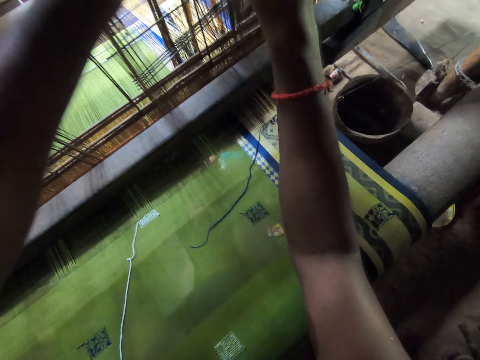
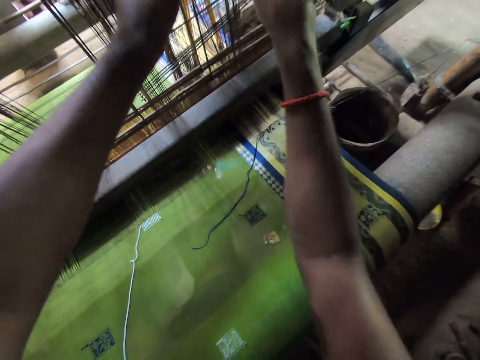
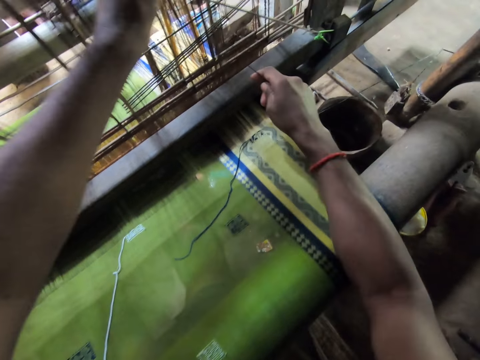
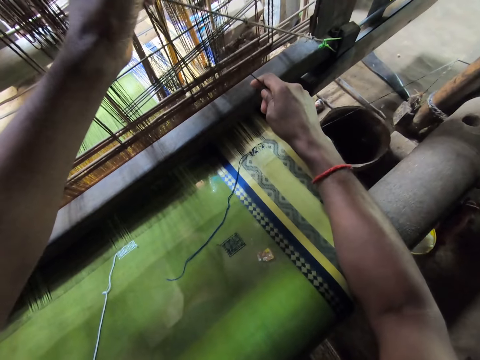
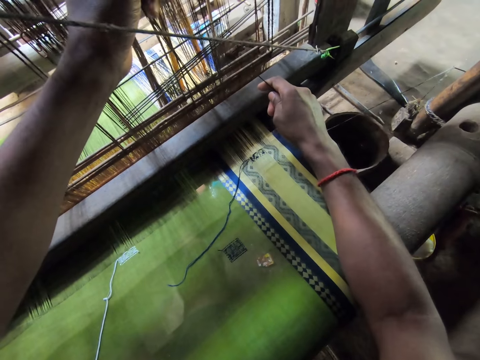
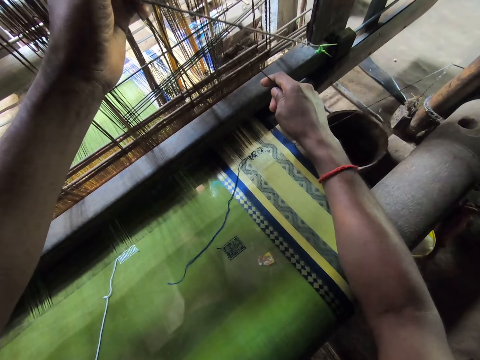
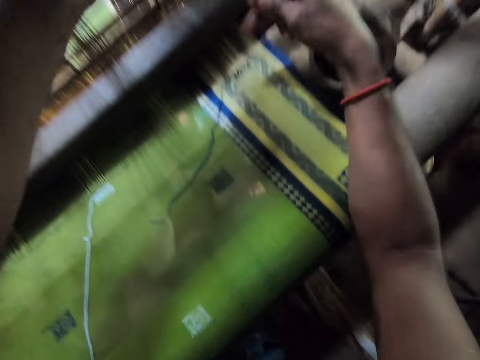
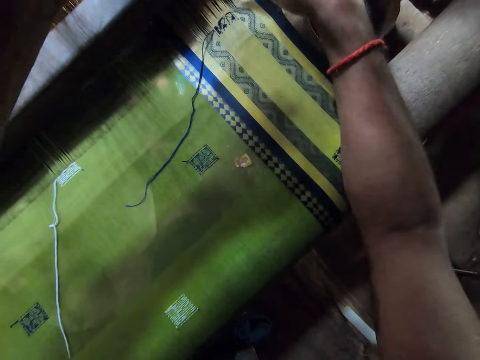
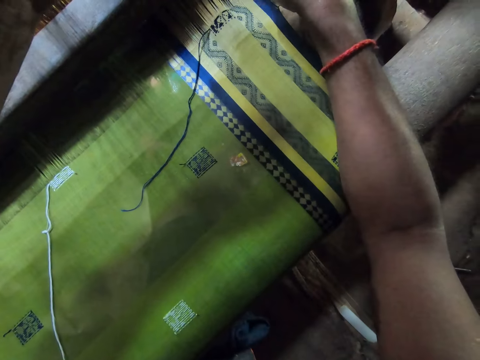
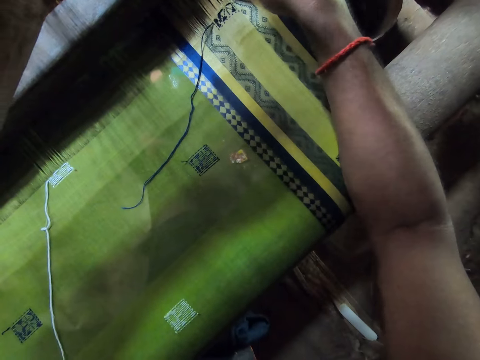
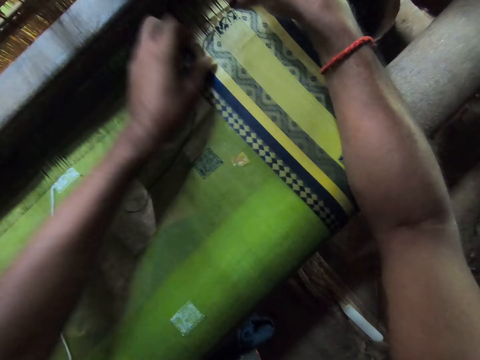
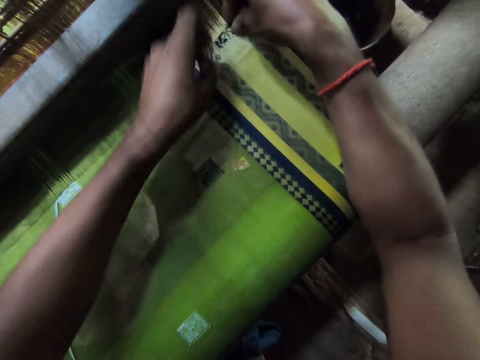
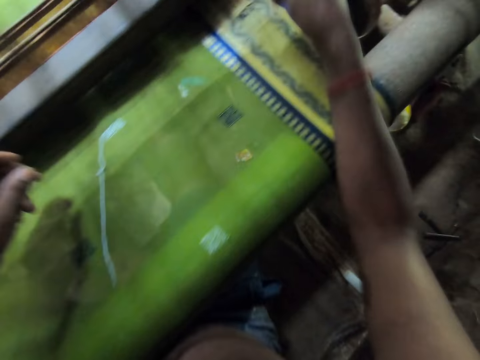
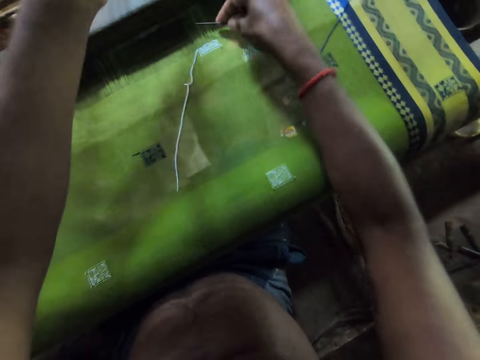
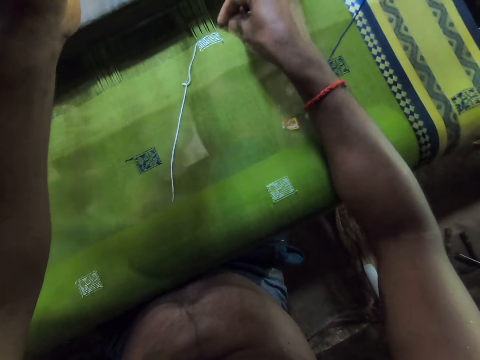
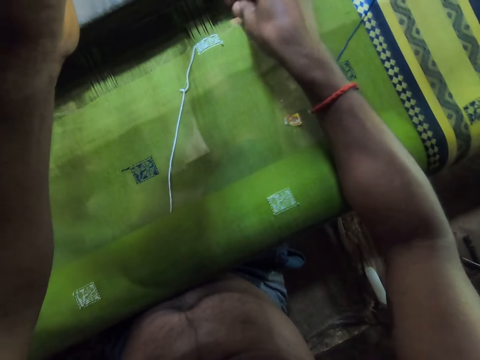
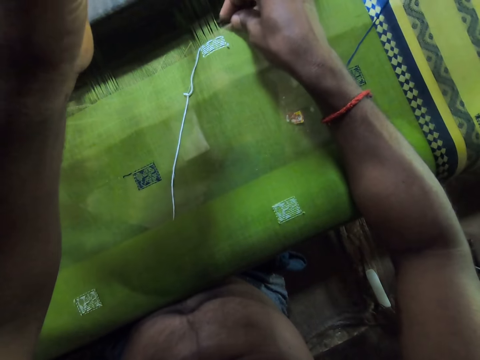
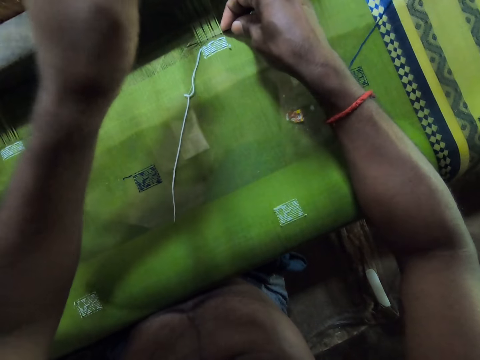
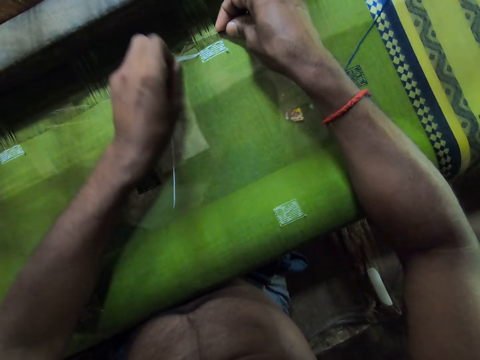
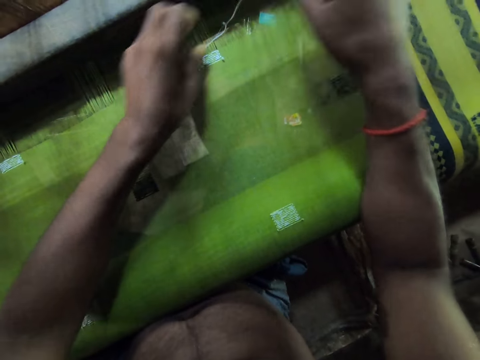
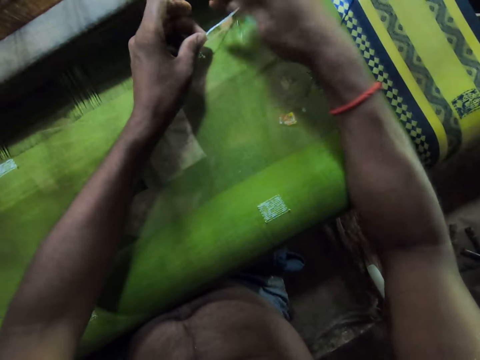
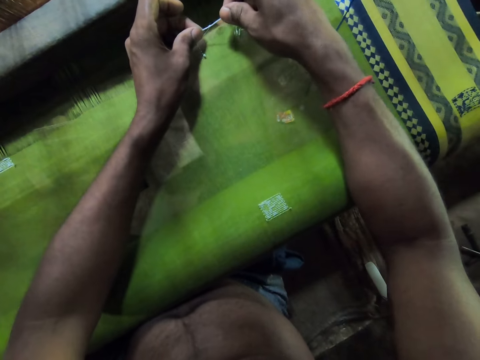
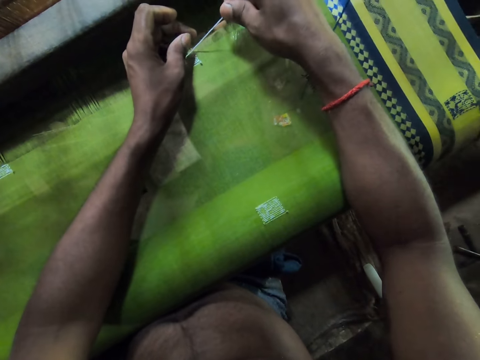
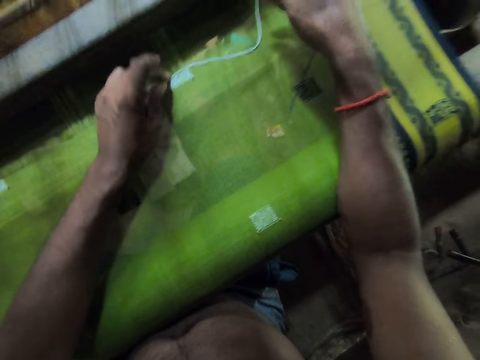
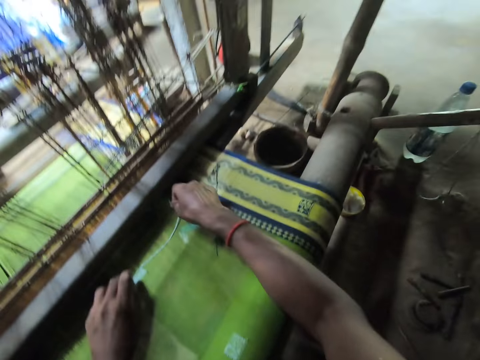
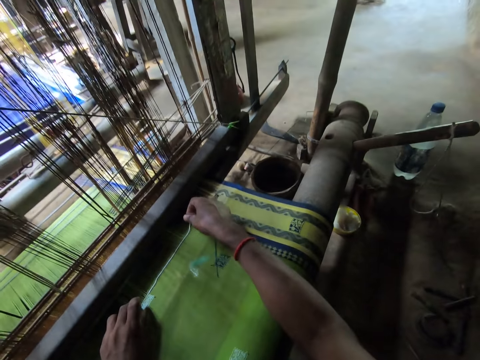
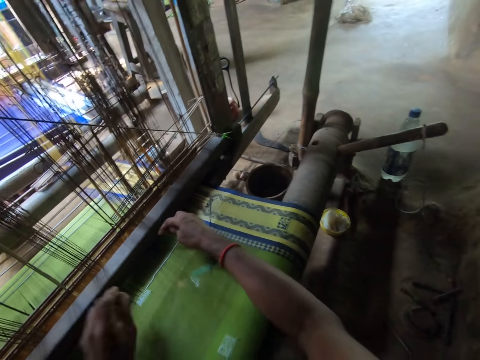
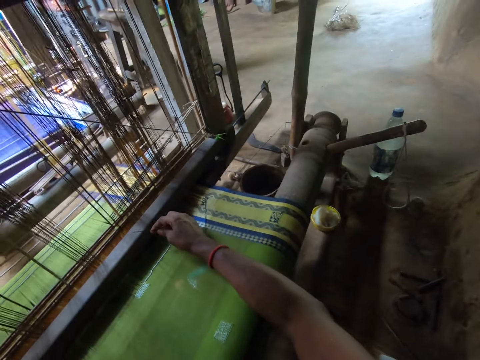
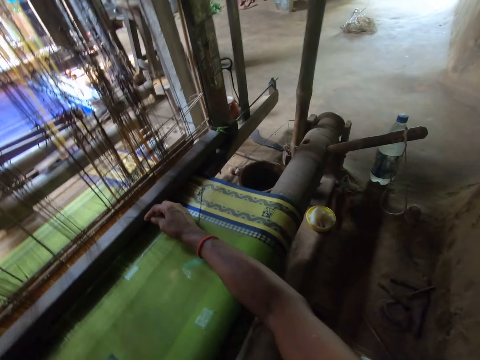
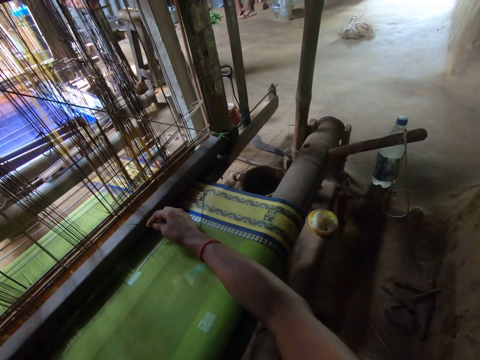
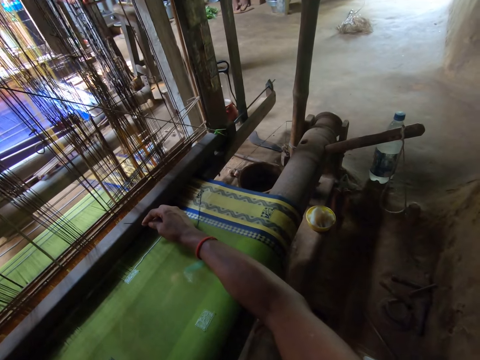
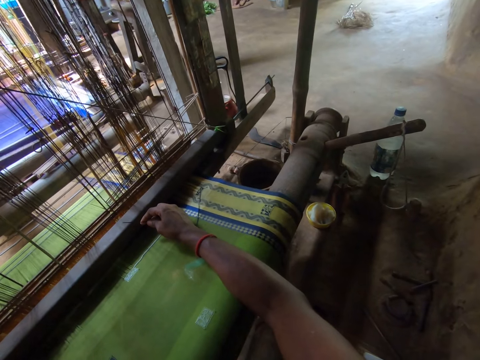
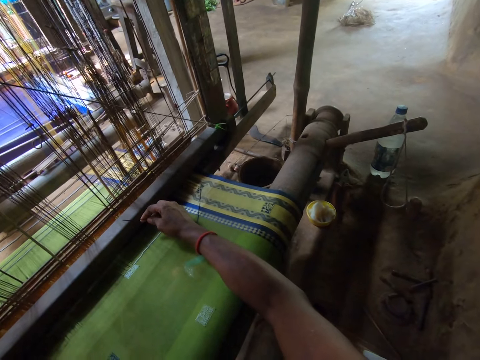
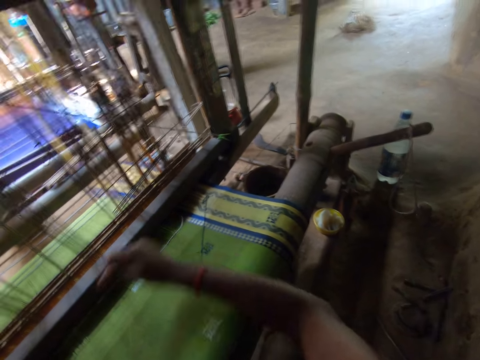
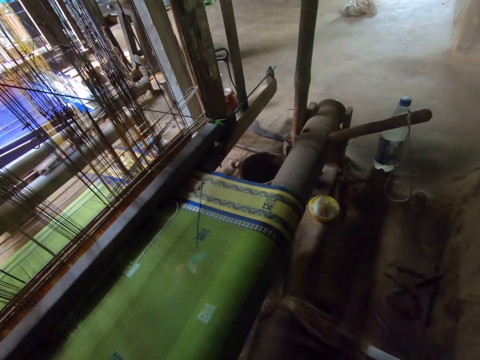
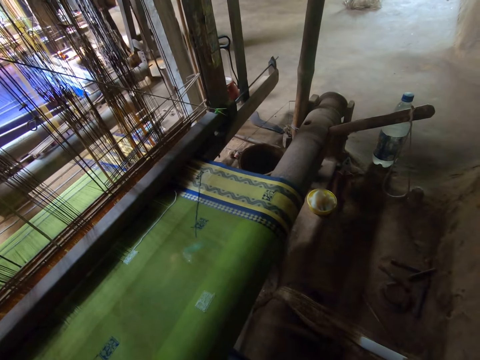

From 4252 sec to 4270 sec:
The camera wearer fixes the needle in his right hand into the loomed fabric. He fixes the threaded needle into the loomed fabric with his left hand. He converses with a woman. The camera wearer knits with his hands and the needle. He looks around.

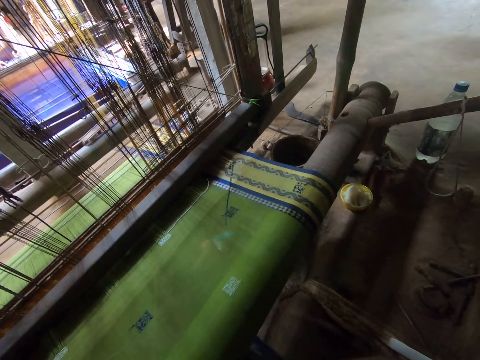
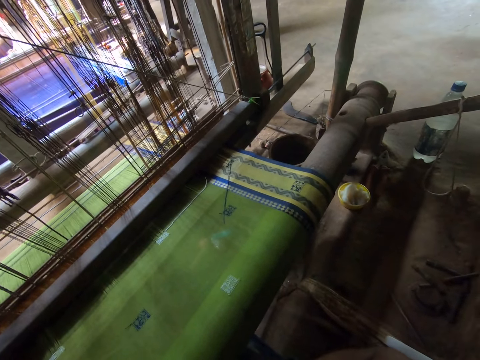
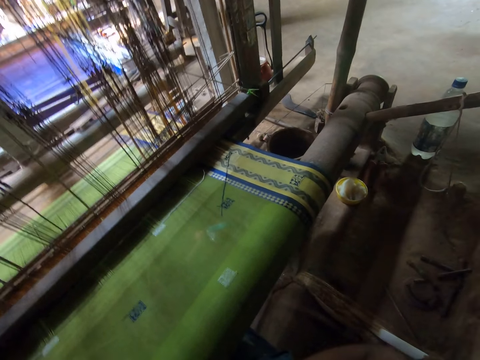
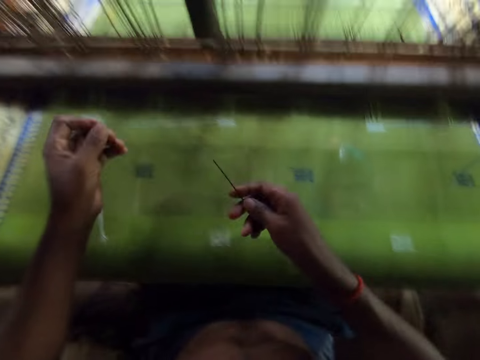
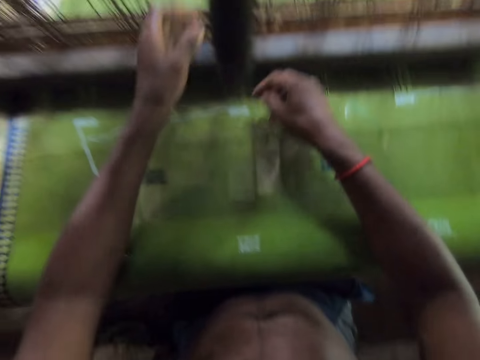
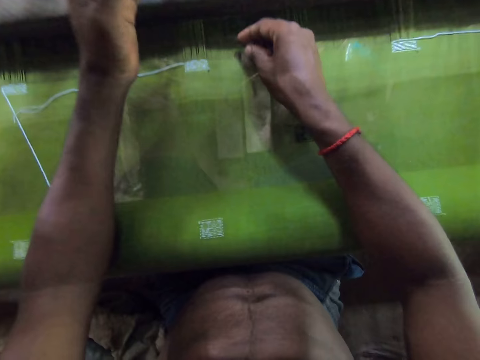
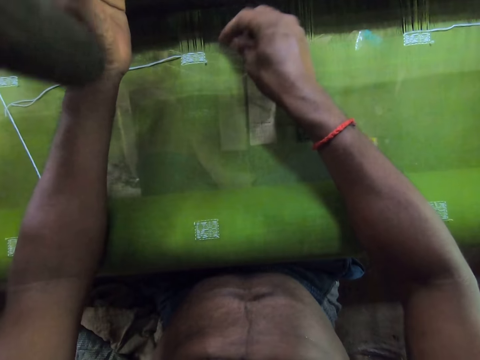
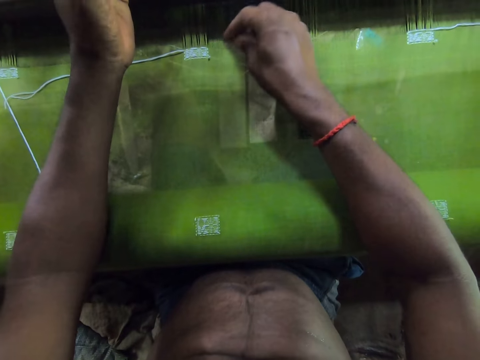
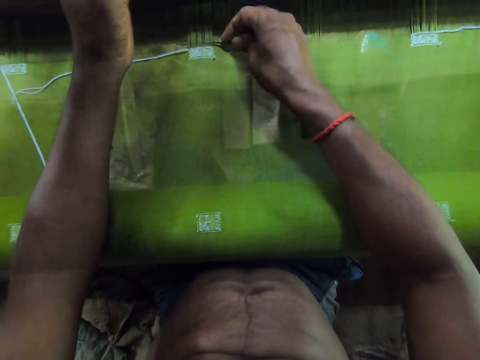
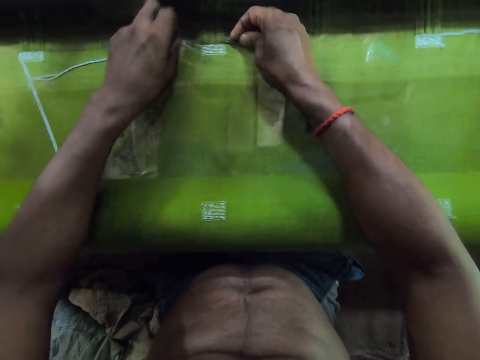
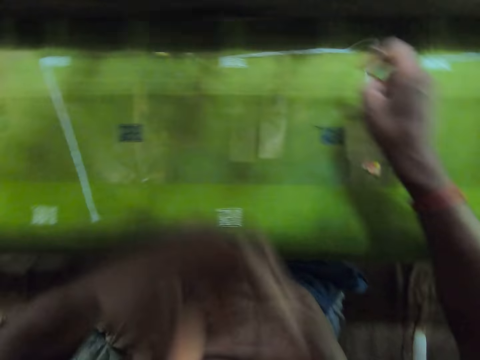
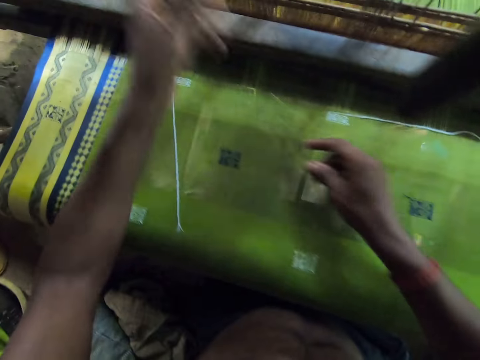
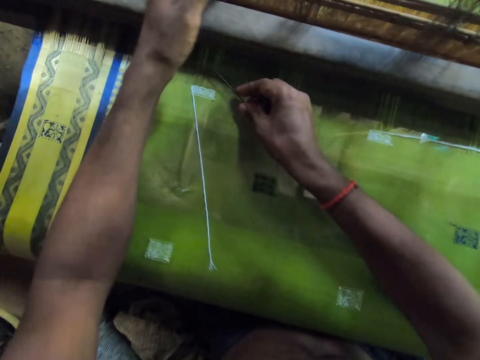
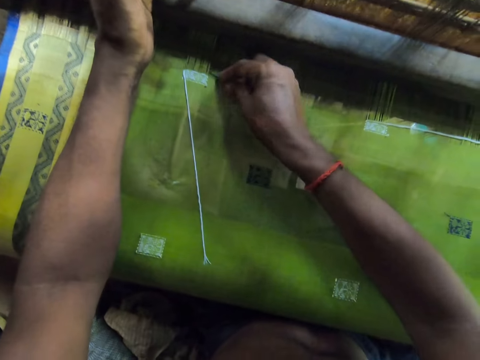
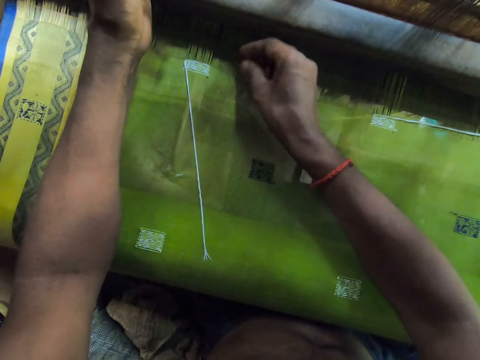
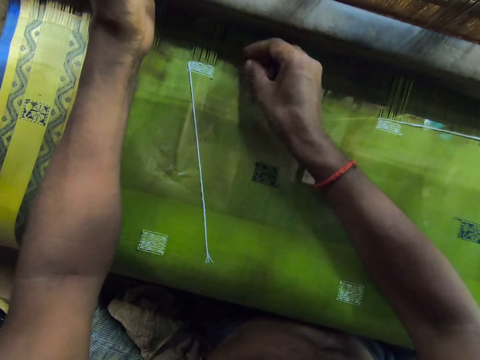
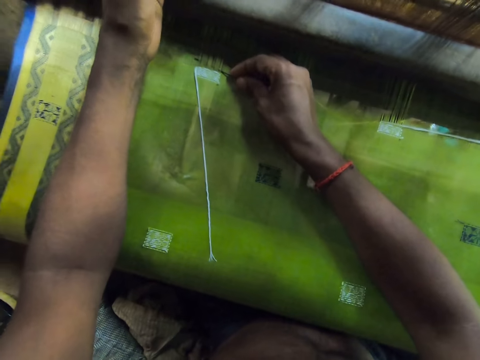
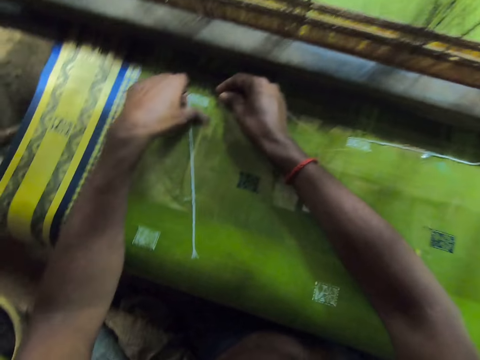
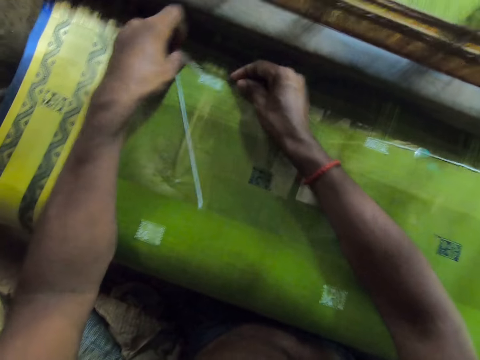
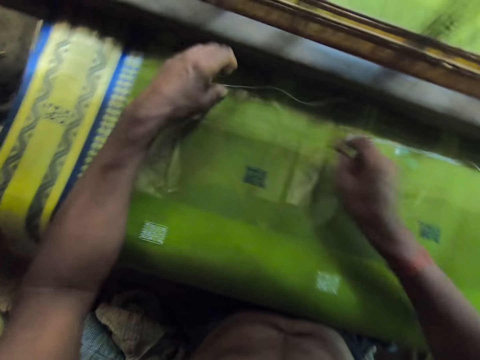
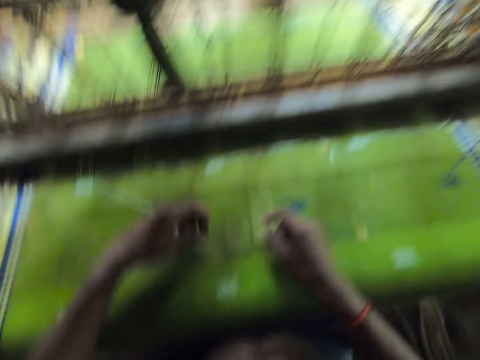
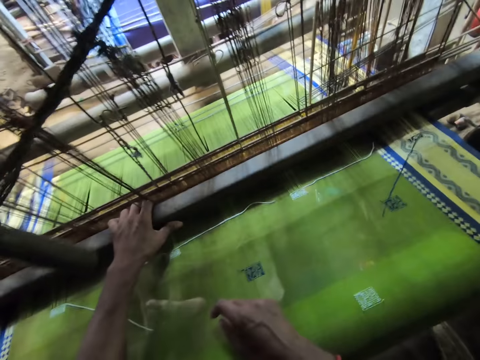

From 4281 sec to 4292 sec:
The camera wearer fixes the needle in his right hand into the loomed fabric. He knits with his hands and the needle. He fixes the threaded needle into the loomed fabric with his left hand.
